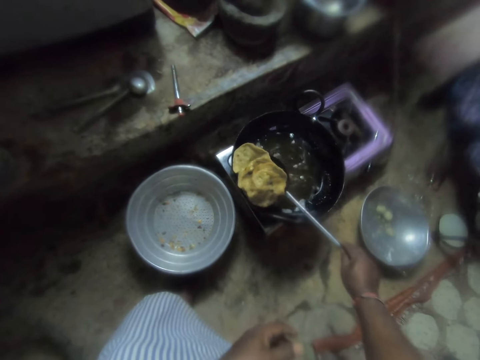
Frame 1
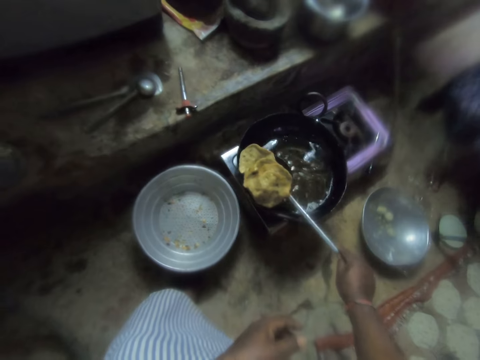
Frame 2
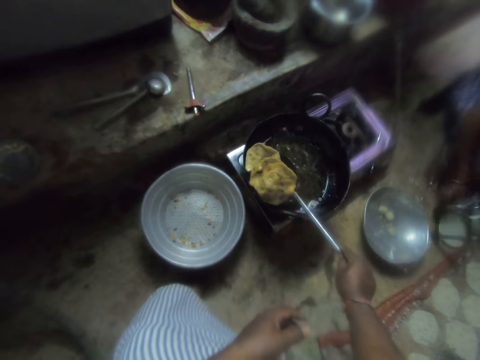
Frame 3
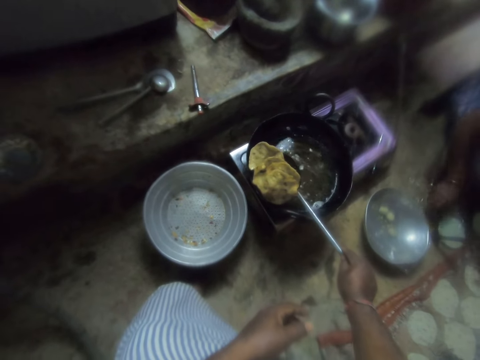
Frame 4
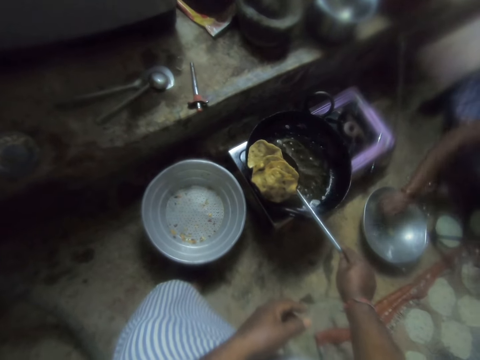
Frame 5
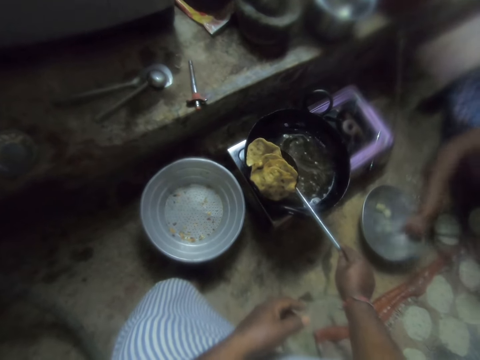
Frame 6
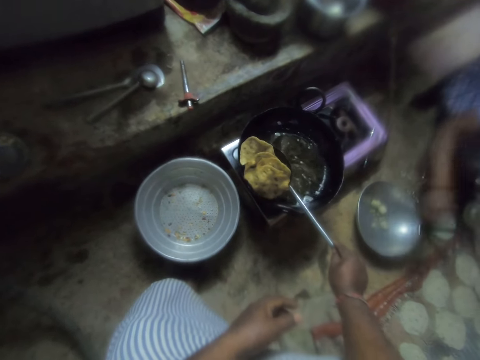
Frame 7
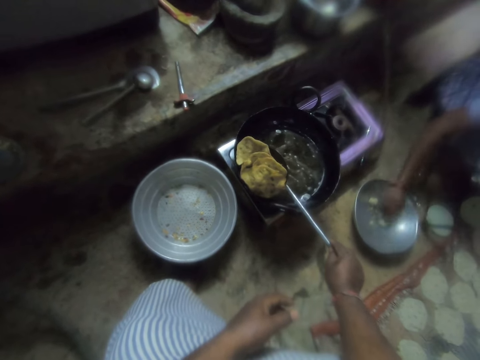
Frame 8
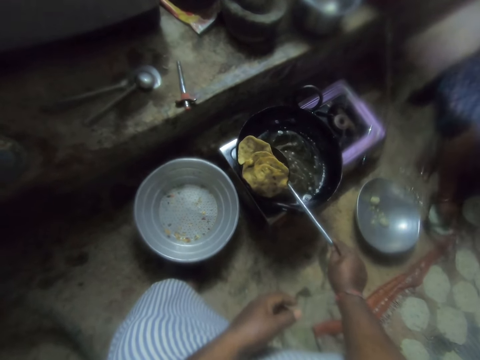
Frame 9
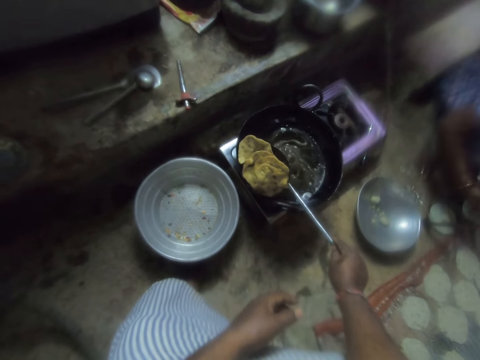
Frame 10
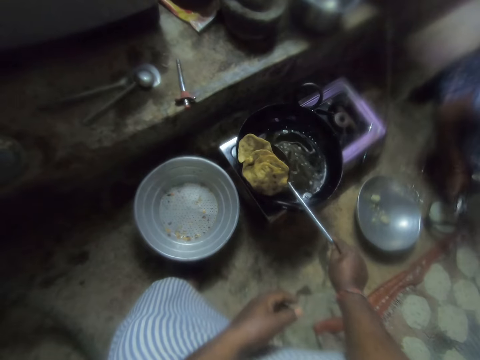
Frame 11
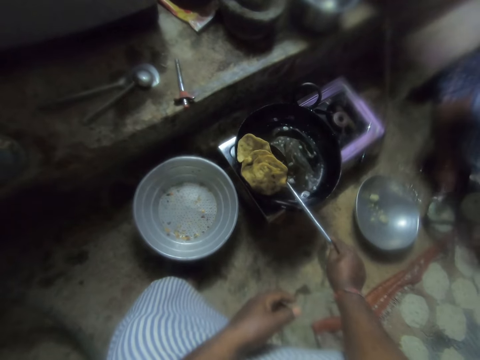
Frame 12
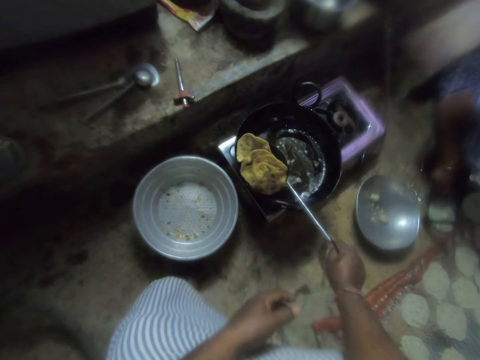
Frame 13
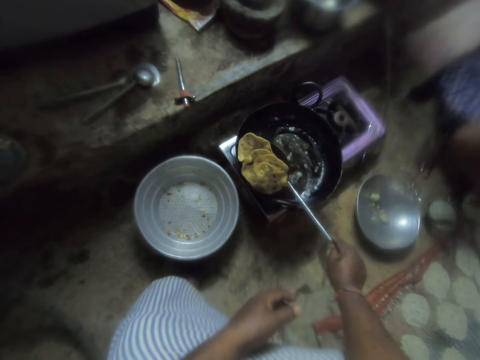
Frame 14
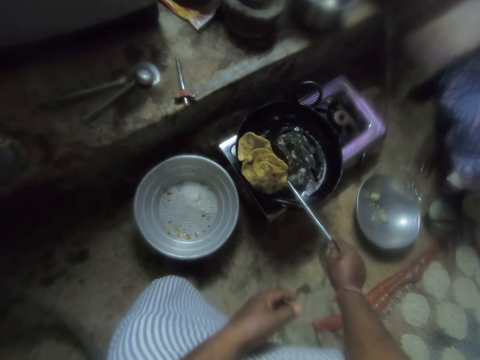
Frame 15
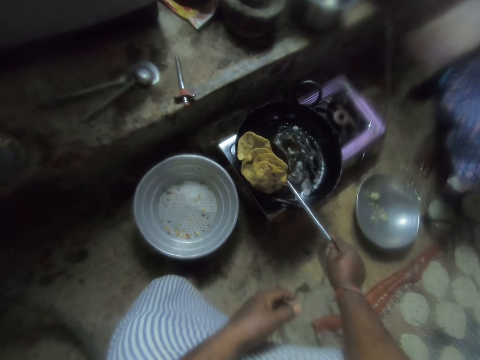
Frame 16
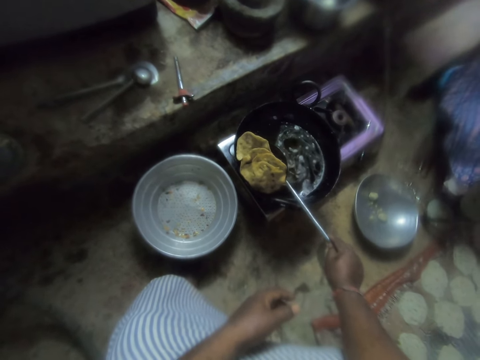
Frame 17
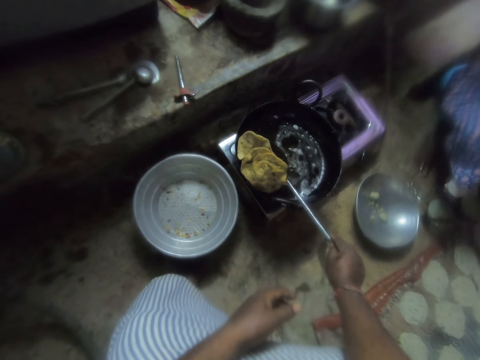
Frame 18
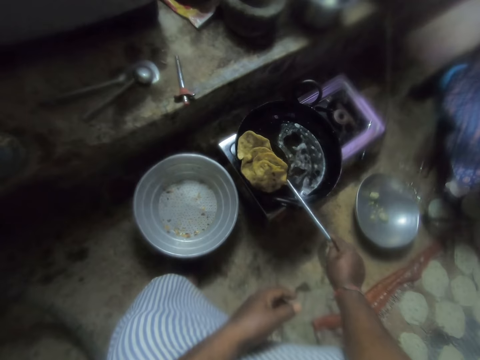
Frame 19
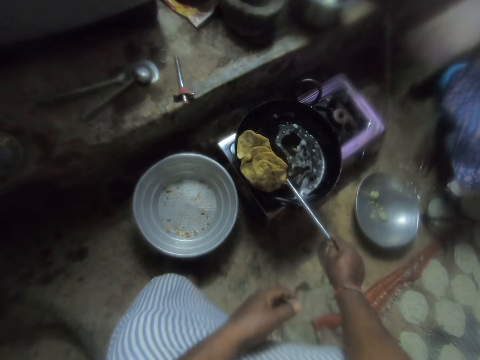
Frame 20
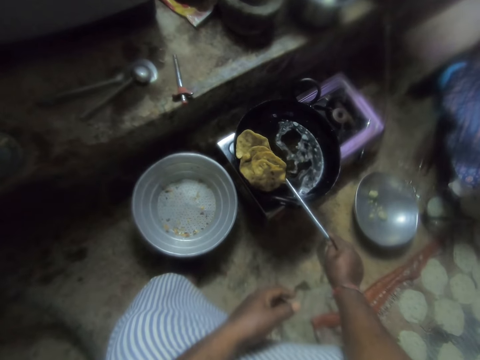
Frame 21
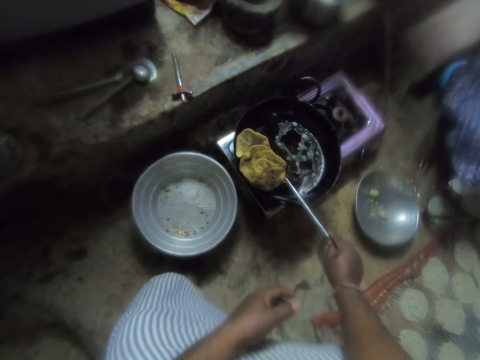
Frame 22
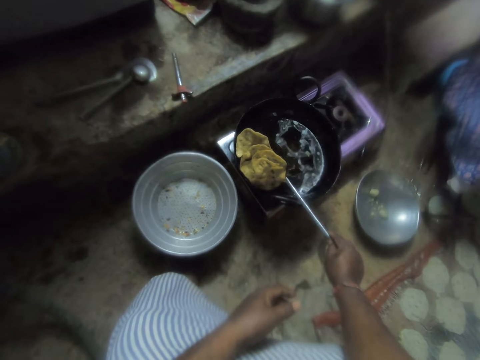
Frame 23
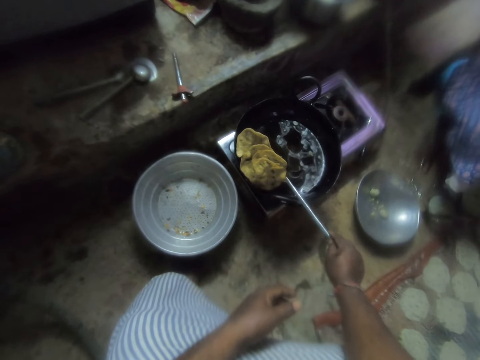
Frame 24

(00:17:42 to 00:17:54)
The camera wearer takes the pastry with the spoon. A woman picks up a plastic bag from a pot on the ground with her right hand. The woman picks a dough from the pot with her right hand. The woman places the dough on another dough on the ground. The camera wearer holds the pastry with the spoon.

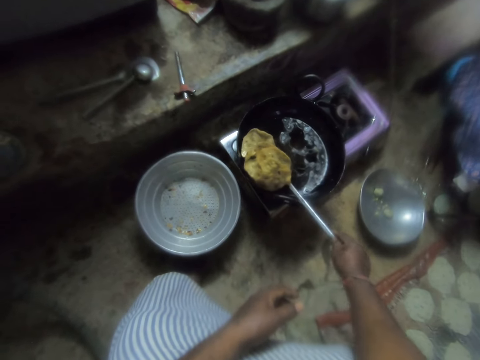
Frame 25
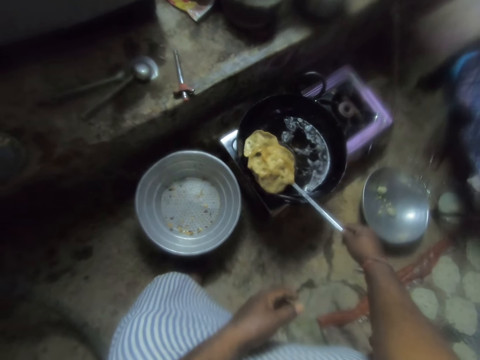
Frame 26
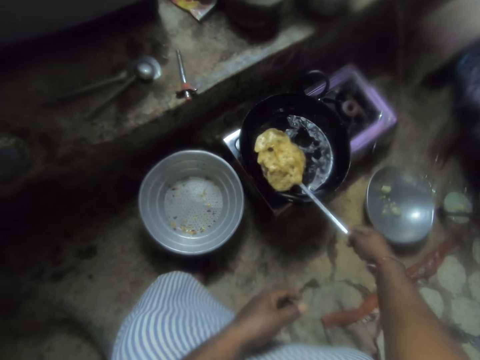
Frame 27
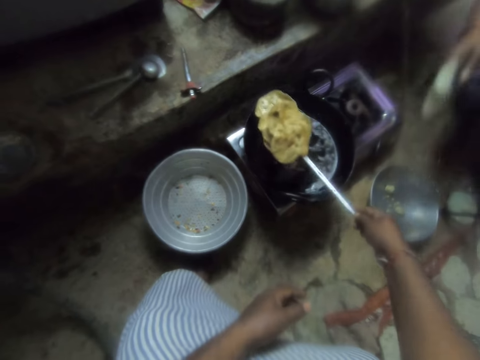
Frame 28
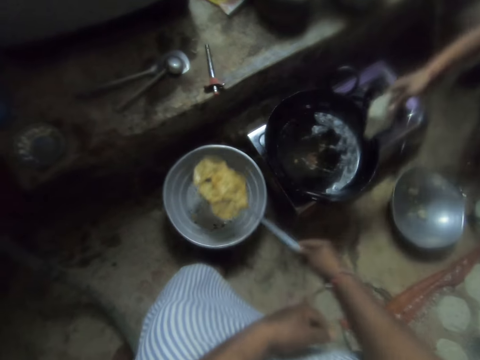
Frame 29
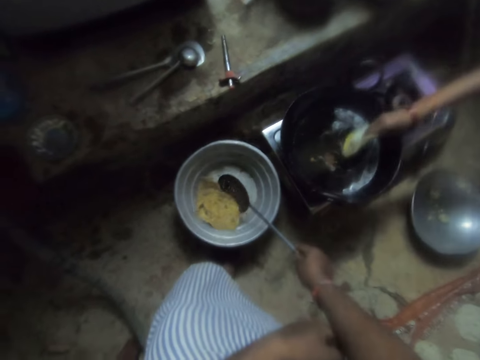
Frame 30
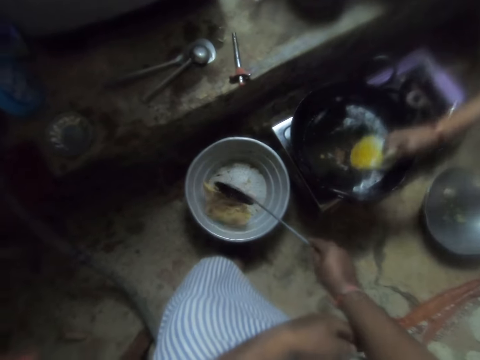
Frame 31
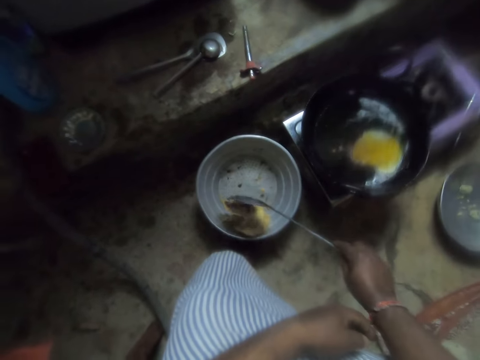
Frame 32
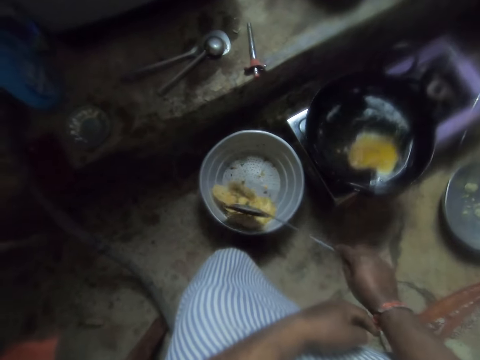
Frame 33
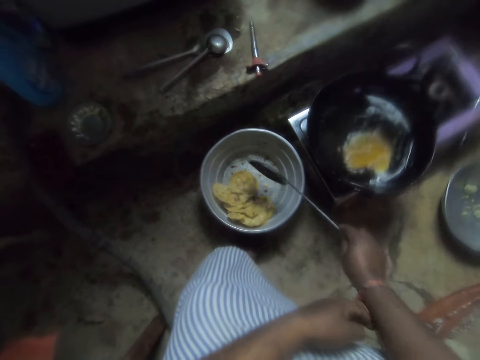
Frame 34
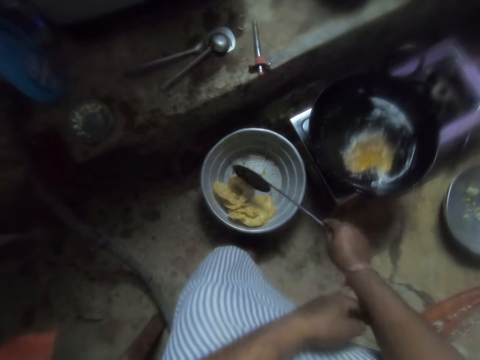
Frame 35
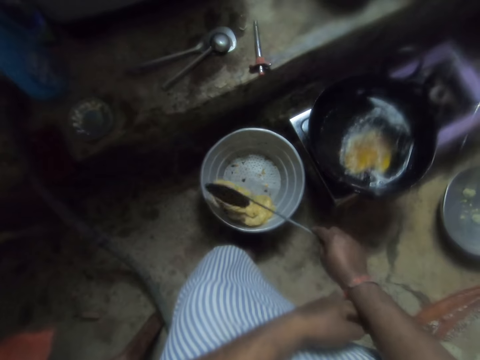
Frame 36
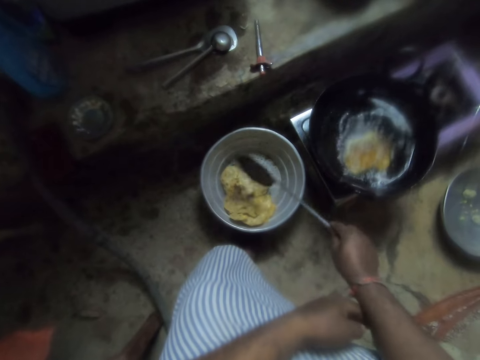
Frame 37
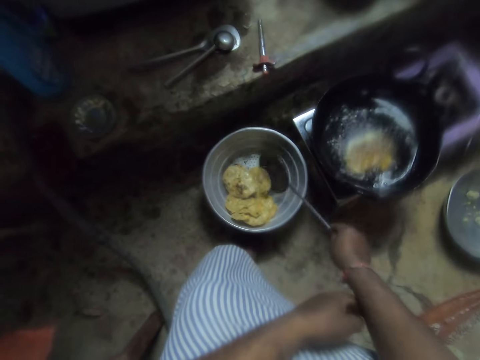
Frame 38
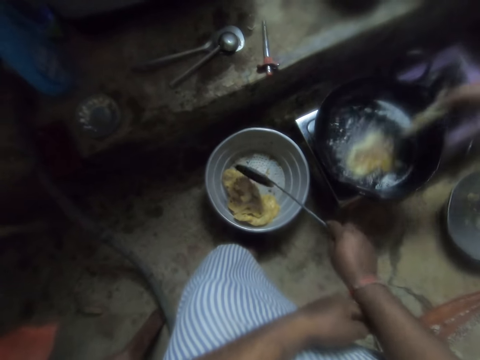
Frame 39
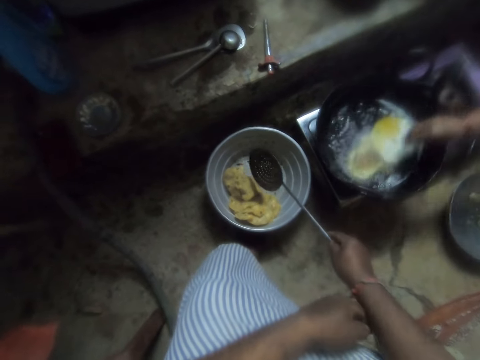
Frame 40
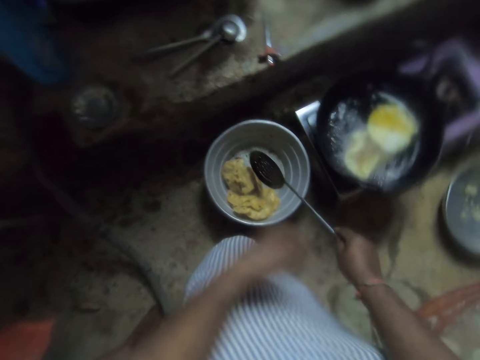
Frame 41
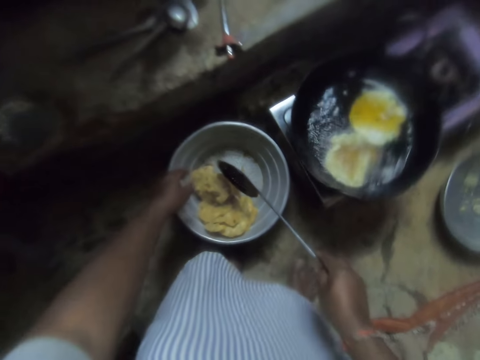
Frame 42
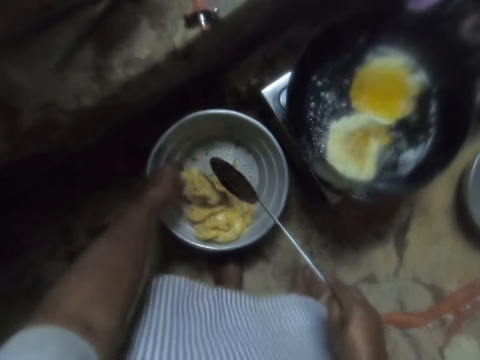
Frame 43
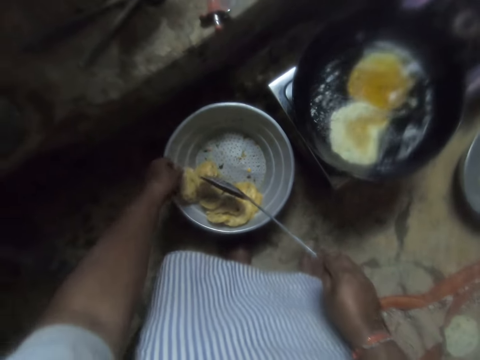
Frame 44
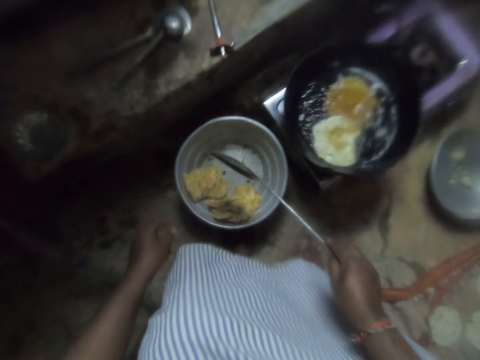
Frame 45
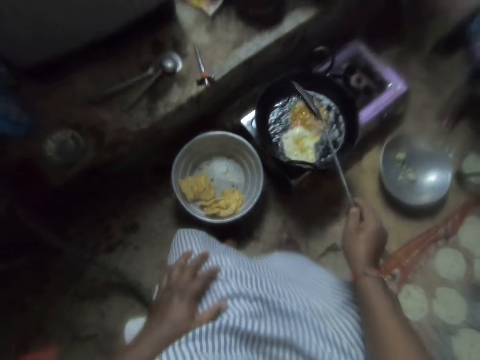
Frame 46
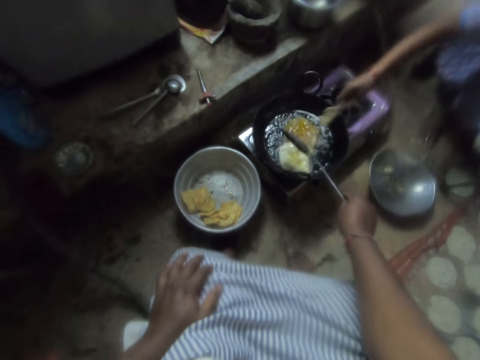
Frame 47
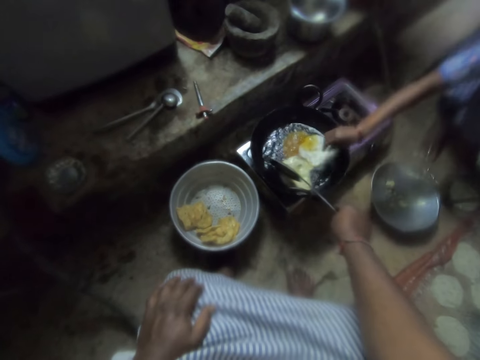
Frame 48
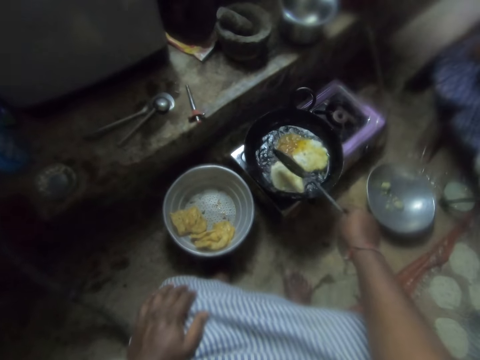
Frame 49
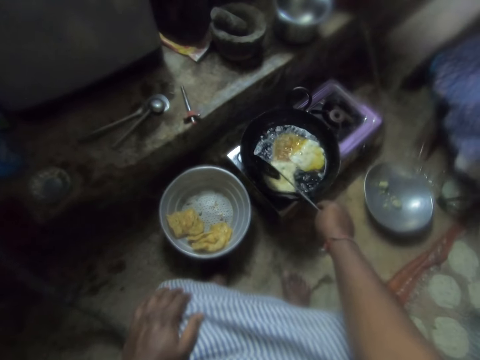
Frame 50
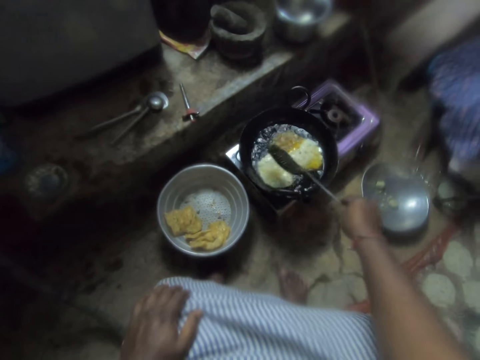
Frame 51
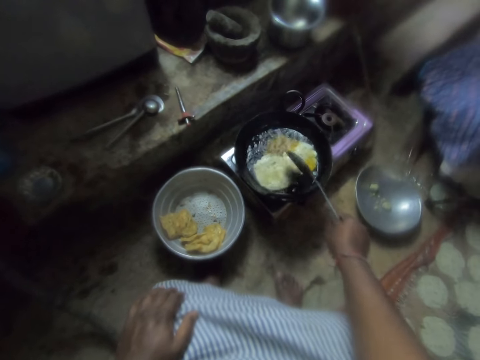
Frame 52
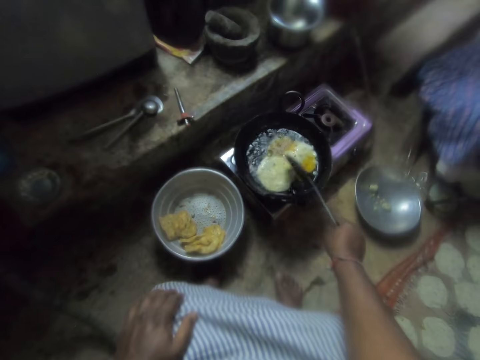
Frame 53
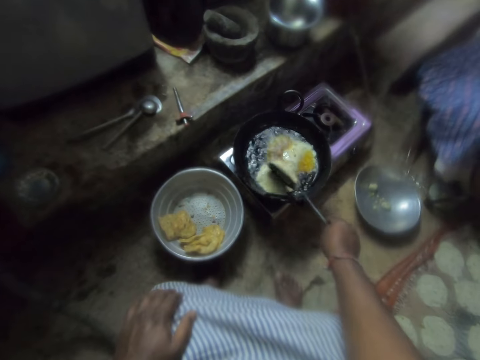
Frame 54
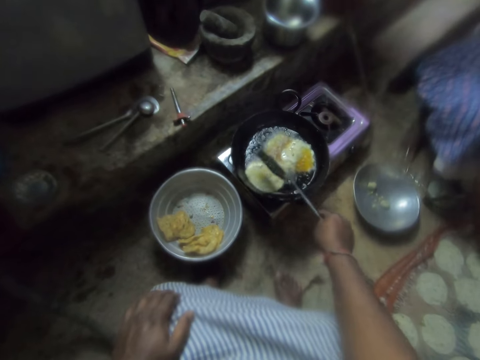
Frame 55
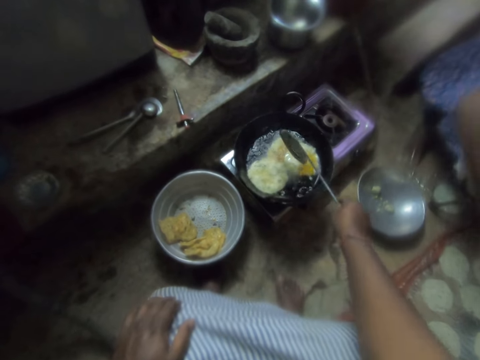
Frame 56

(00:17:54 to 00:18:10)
The camera wearer puts the pastry on the basin. He pours the chips in the skimmer in a sieve. A woman puts chips dough in the frying pan. The camera wearer turns the pastry on the basin. The woman puts chips dough in the frying pan. The camera wearer adjusts a chip in the sieve with his left hand. He touches the fries on the basin. The woman puts chips dough in the frying pan. The camera wearer stirs the chips in the frying pan with the skimmer.
